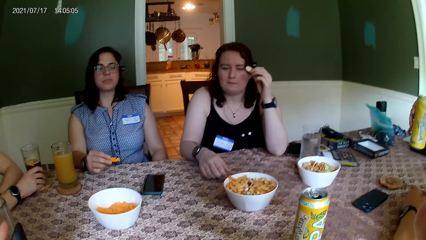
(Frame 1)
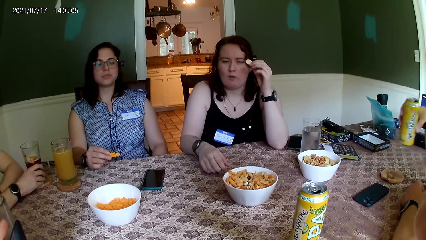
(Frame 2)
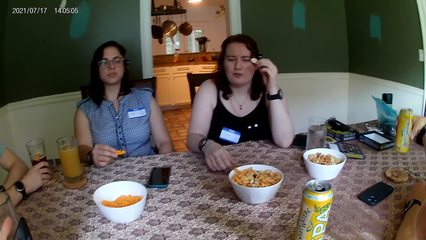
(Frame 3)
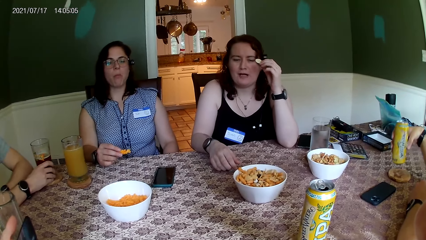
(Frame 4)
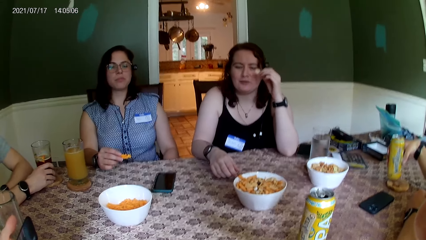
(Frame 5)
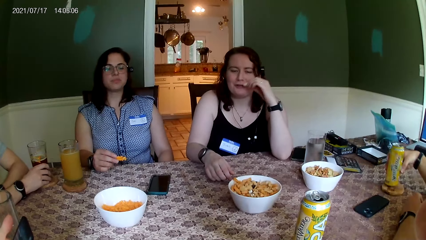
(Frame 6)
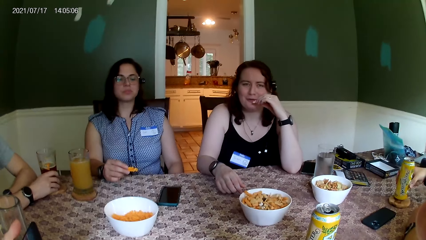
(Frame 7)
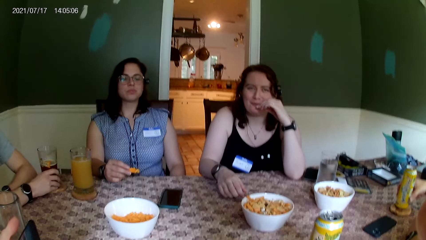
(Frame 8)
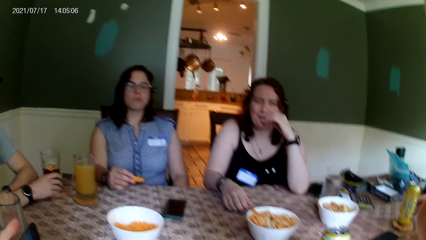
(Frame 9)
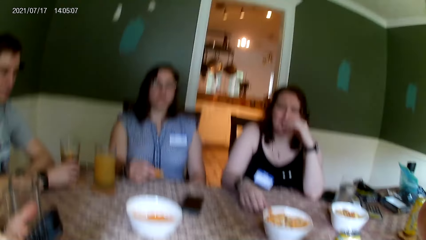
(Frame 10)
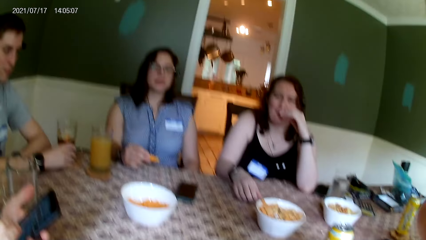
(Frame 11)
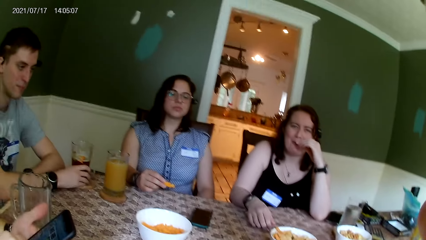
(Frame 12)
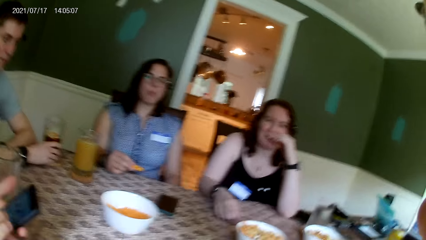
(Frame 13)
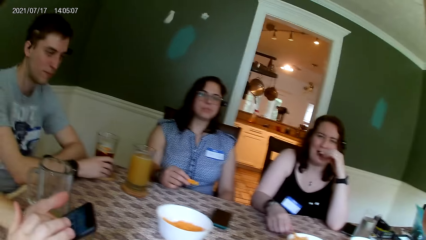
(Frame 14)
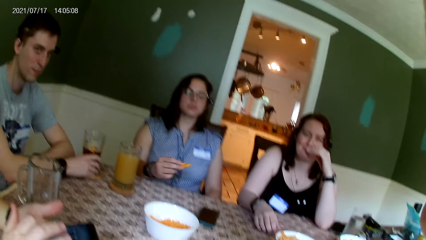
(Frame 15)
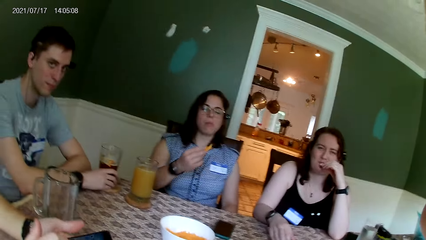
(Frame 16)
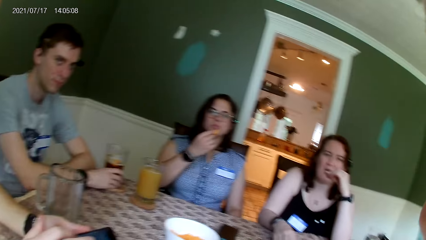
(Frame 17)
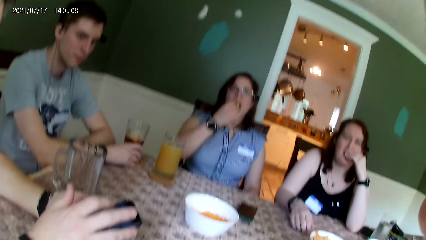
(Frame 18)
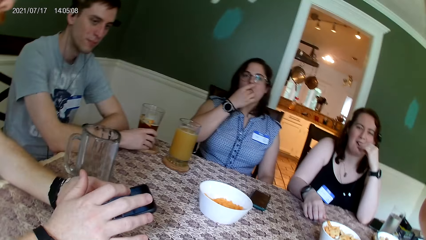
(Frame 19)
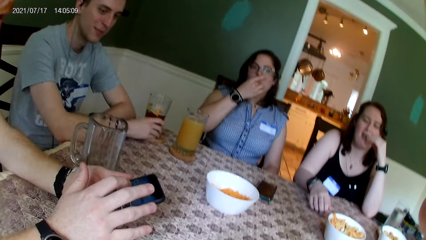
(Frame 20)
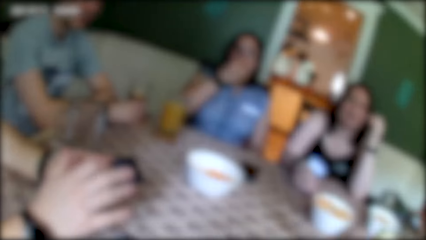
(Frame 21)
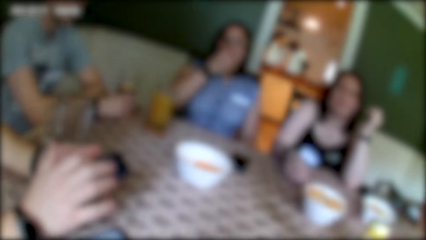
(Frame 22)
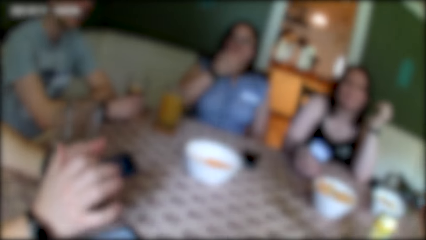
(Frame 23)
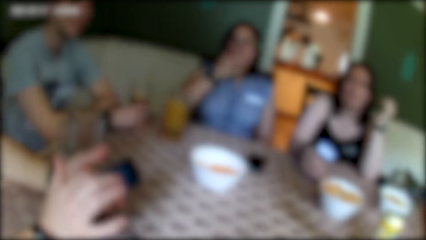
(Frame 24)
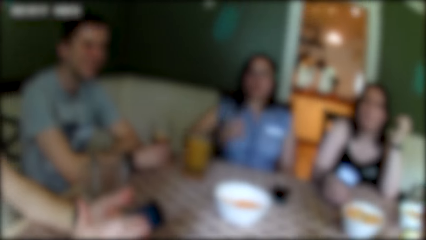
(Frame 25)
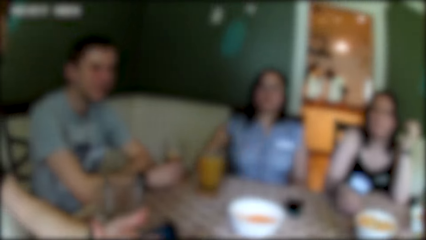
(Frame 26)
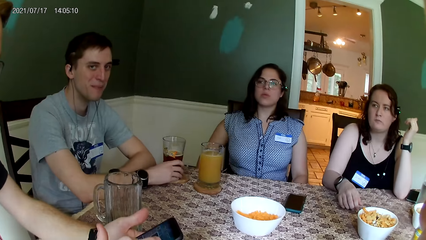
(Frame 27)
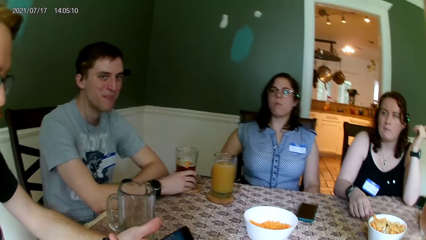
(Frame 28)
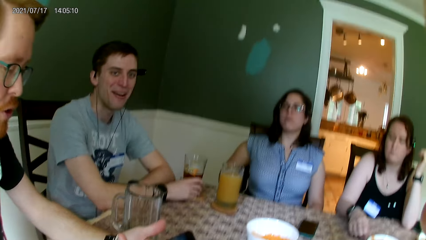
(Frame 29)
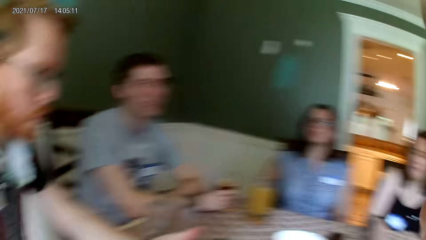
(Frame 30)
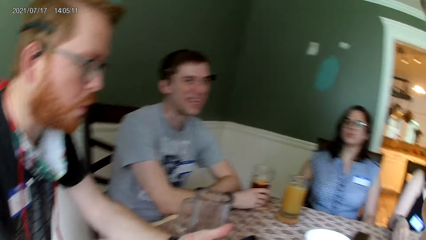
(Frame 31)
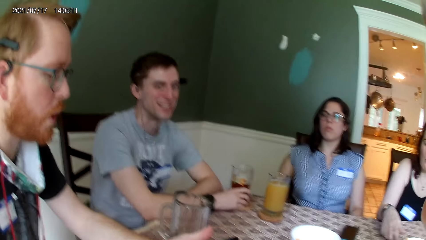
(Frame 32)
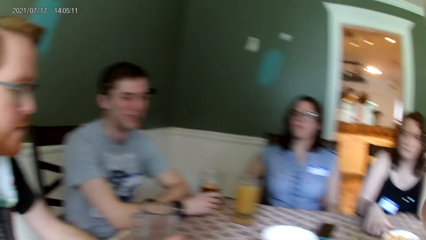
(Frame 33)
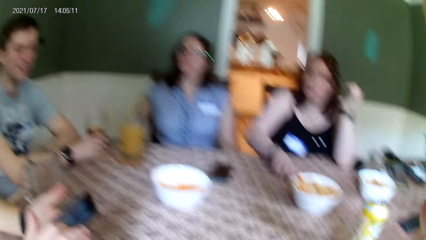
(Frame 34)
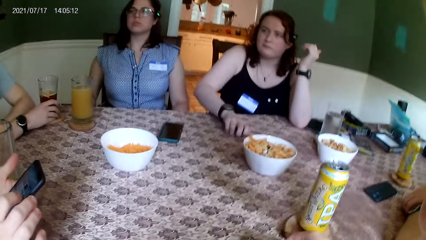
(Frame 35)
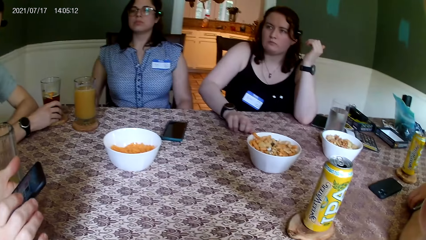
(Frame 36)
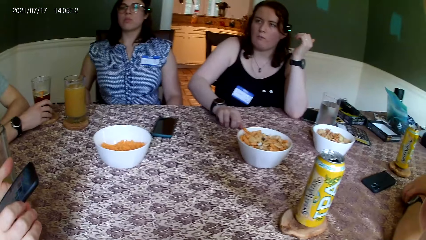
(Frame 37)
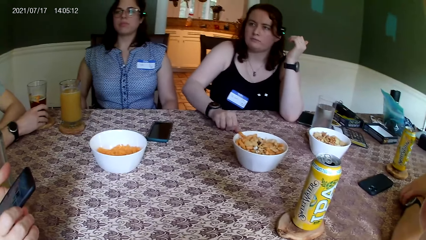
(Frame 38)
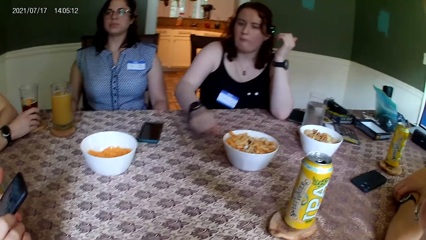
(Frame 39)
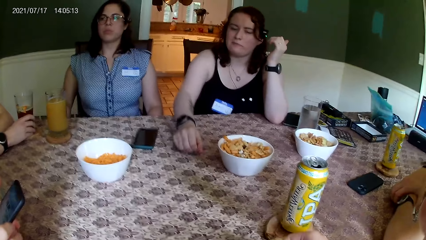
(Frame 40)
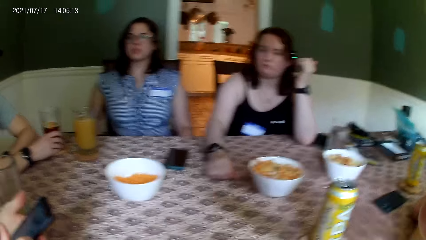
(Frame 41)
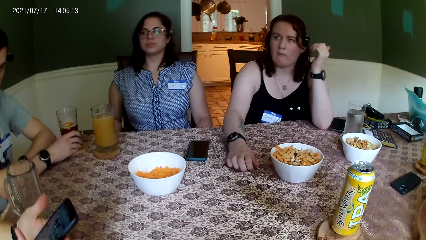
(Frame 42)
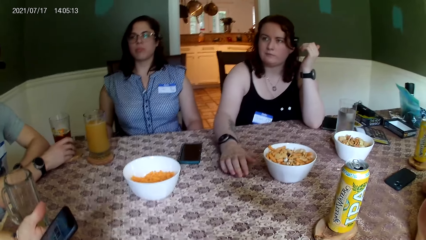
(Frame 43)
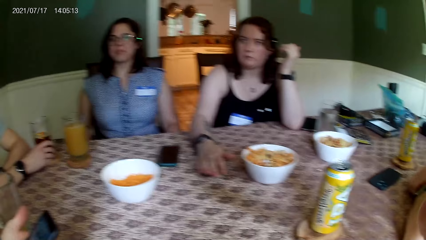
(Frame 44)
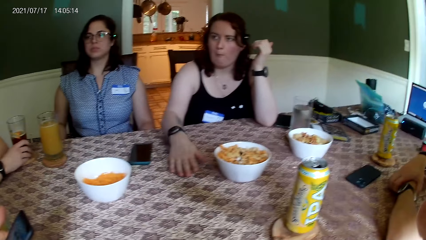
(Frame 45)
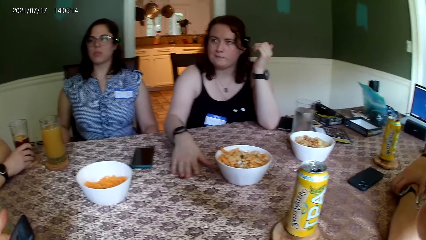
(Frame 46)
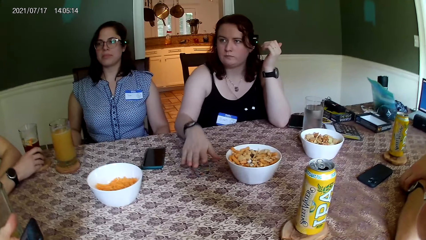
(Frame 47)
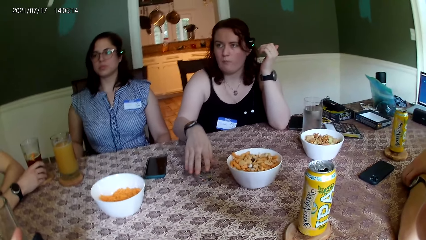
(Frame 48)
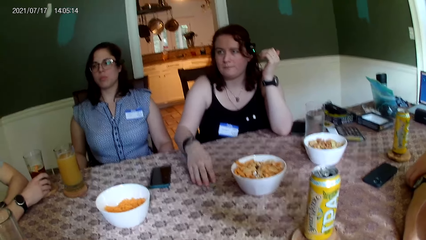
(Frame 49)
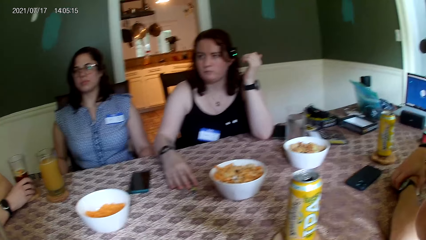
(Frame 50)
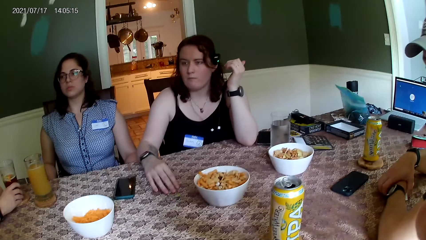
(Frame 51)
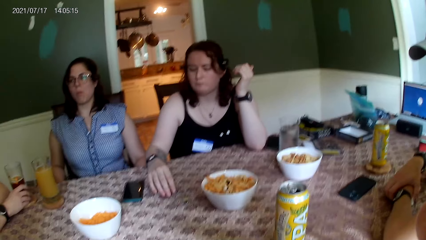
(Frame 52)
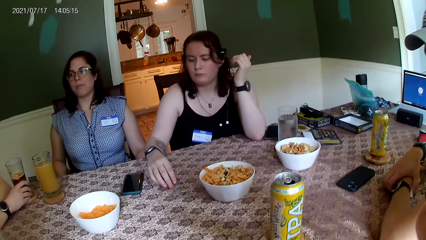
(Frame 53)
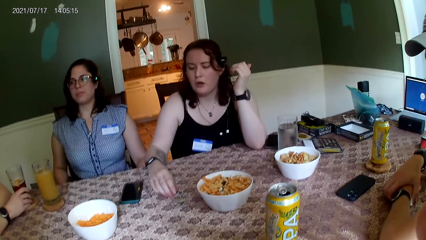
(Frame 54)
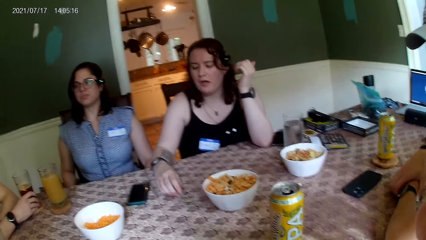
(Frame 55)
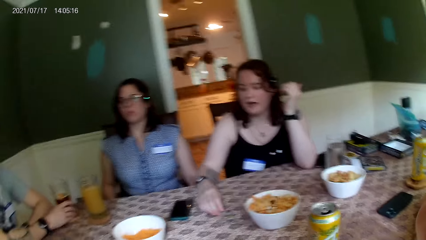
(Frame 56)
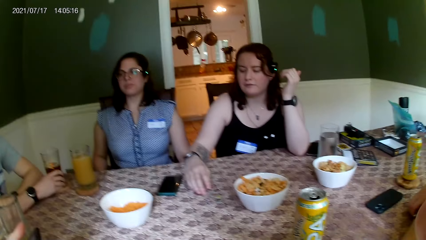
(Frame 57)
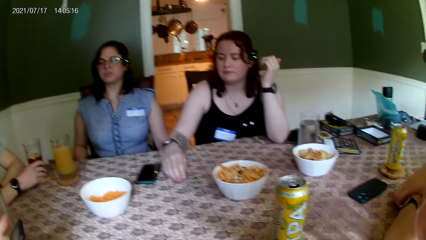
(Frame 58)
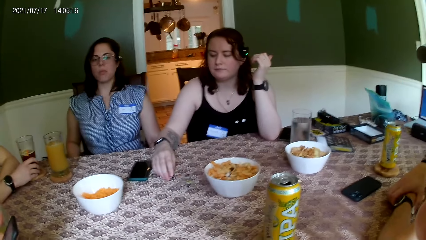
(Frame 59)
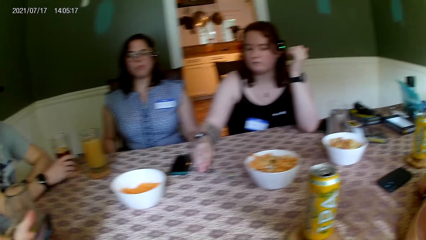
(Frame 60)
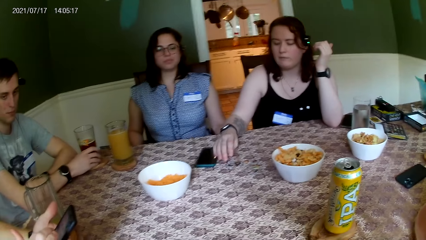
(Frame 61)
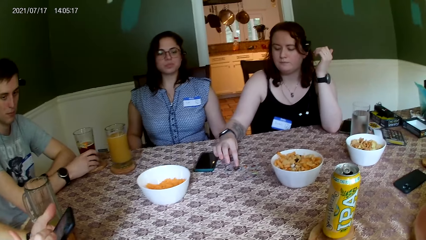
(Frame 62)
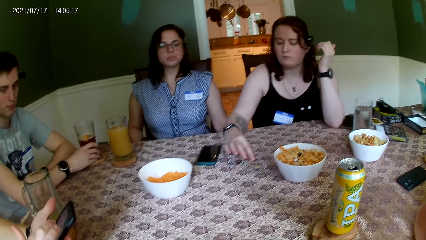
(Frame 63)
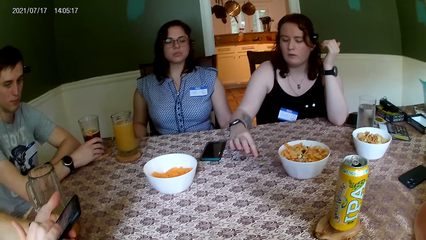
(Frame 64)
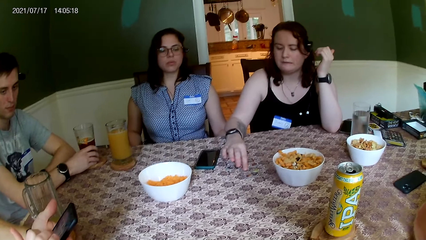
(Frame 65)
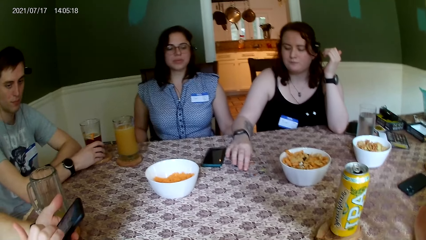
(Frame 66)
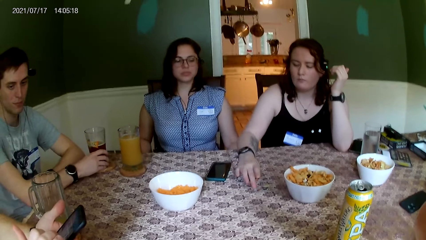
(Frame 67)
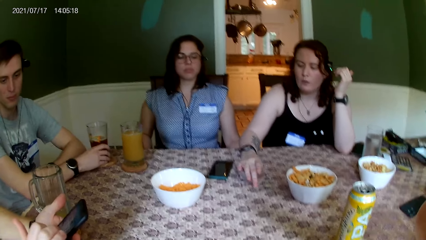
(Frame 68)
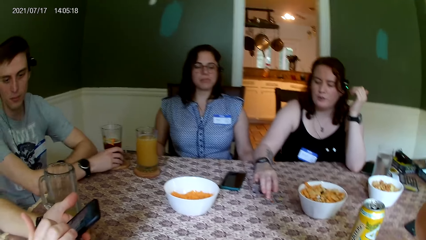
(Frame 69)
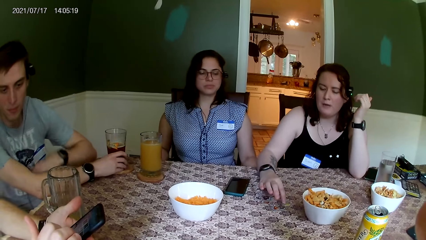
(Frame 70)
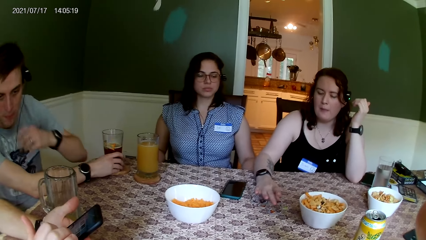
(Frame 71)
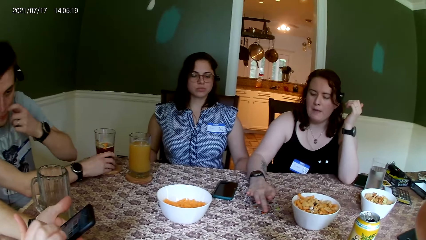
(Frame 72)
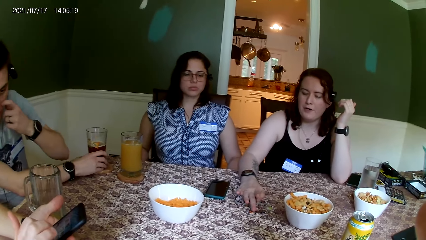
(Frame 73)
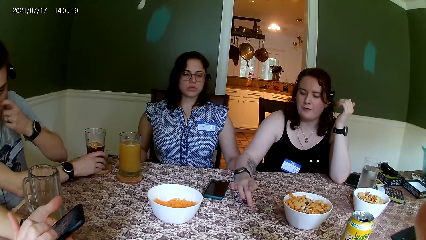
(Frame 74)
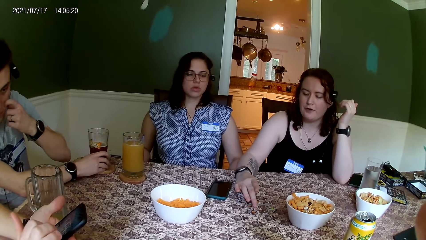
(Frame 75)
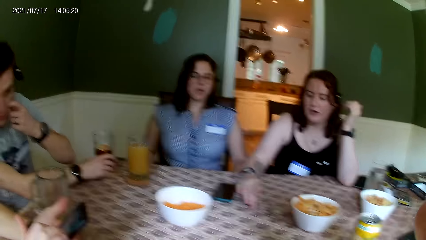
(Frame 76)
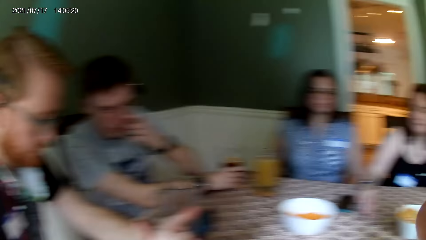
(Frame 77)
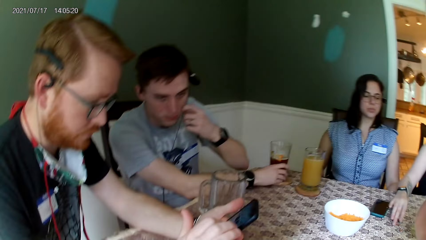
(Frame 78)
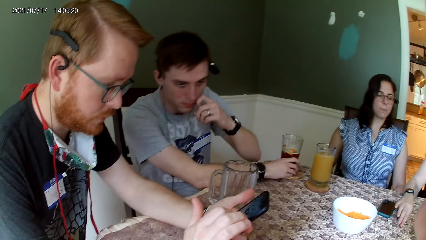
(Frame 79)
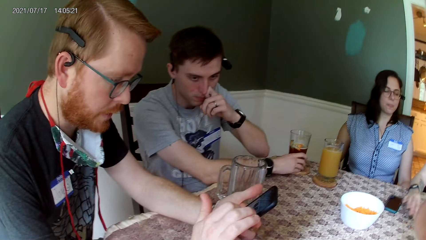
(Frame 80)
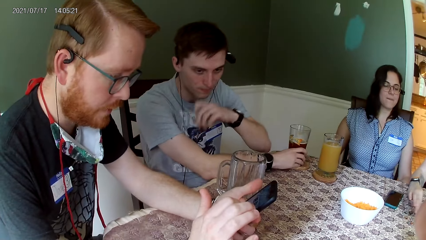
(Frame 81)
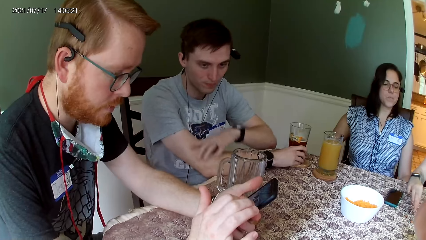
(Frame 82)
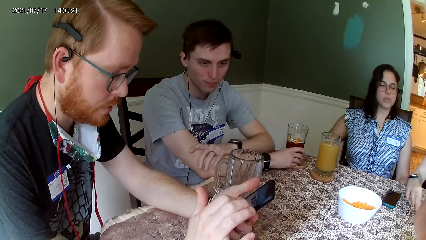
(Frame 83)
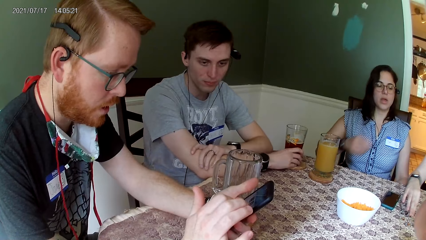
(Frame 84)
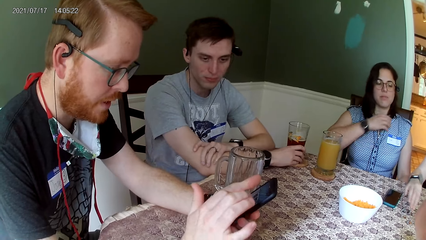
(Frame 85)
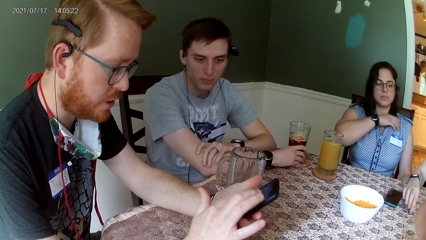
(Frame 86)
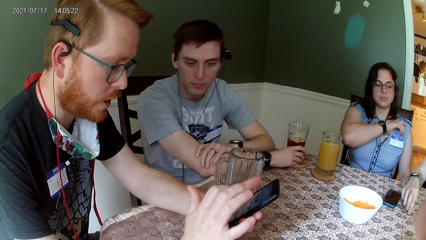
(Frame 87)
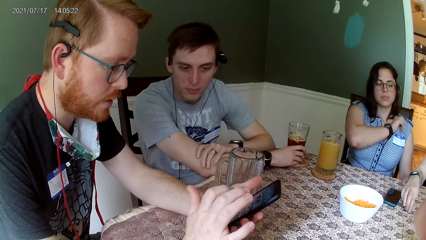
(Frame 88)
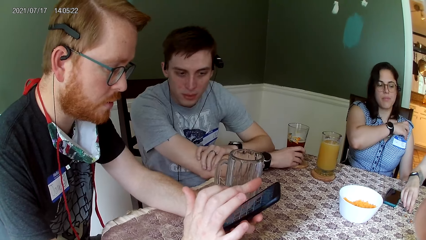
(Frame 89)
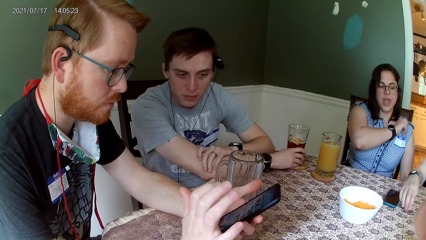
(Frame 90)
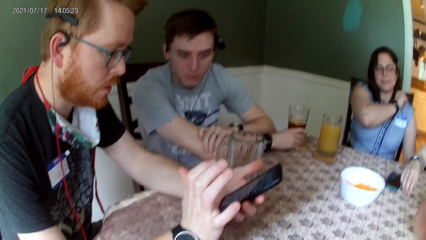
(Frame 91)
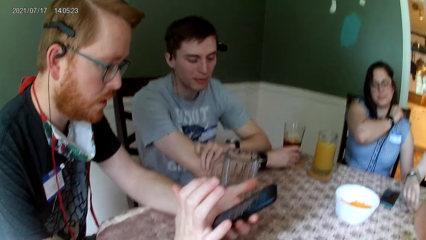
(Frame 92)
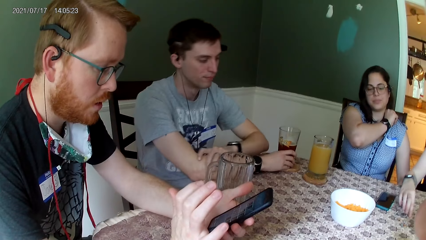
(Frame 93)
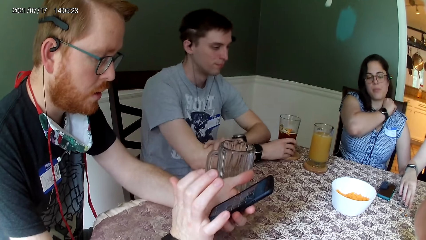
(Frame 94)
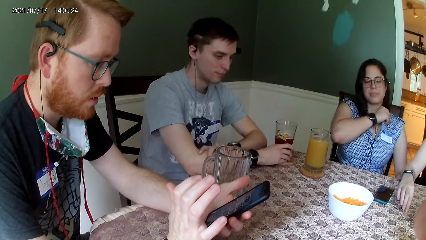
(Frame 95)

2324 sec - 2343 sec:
A man drops a can drink on the table with his left hand. Another man converses with everyone on the table. A lady eats something. Another lady eats something. The camera wearer converses with everyone on the table. The second man converses with everyone on the table. A woman drops some chips in her right hand on the table. The woman converses with everyone on the table. A third man scratches his face. Another man operates his phone. The second man converses with everyone on the table. The camera wearer converses with everyone on the table. The second lady adjusts the blouse.
